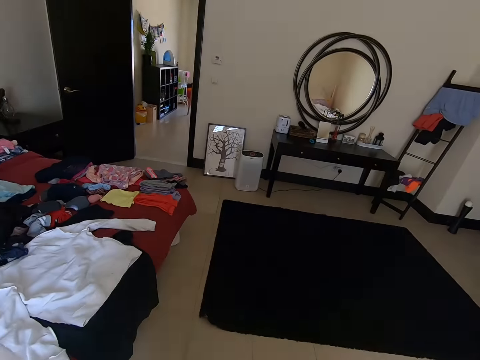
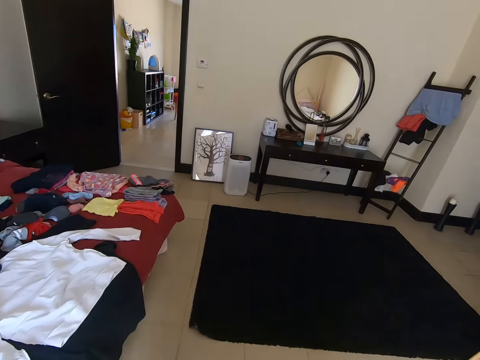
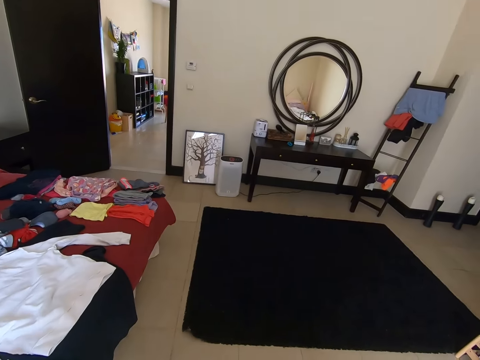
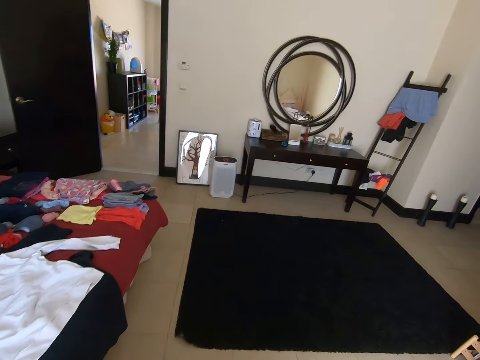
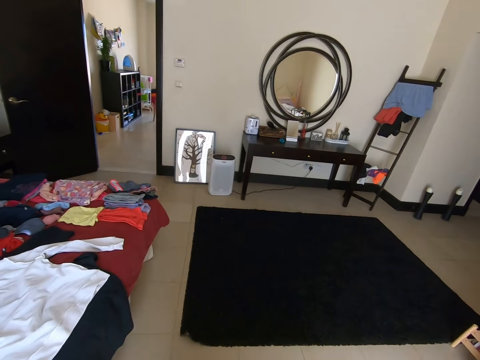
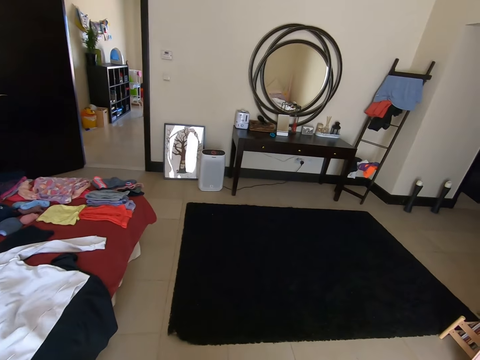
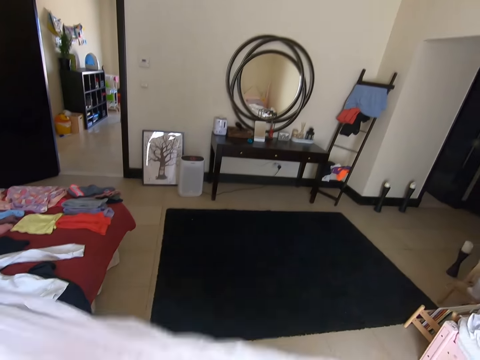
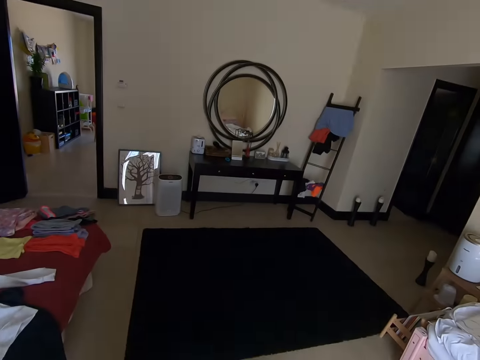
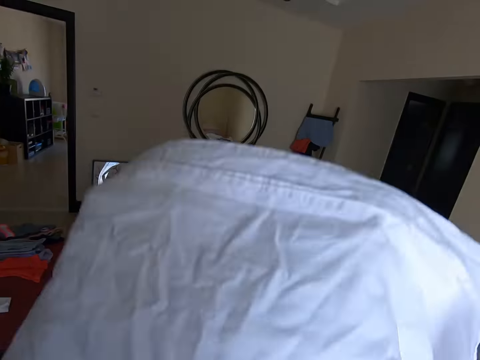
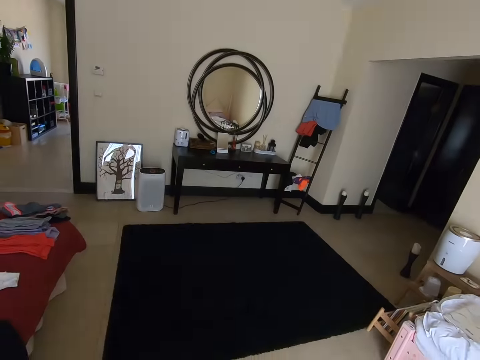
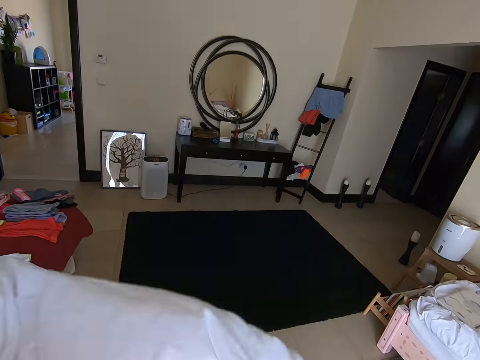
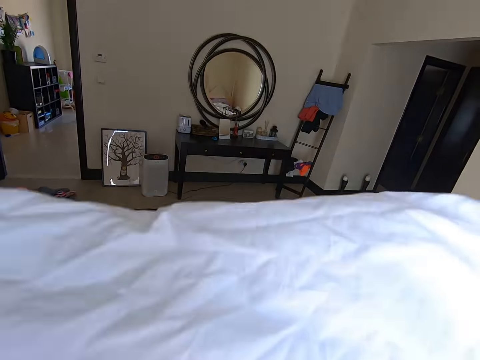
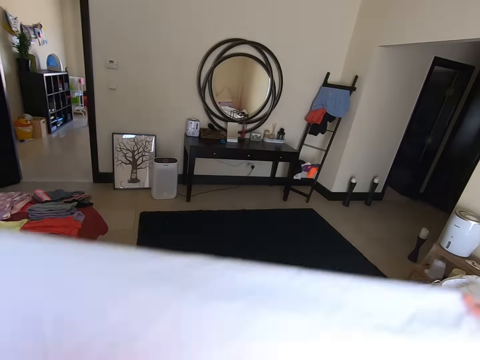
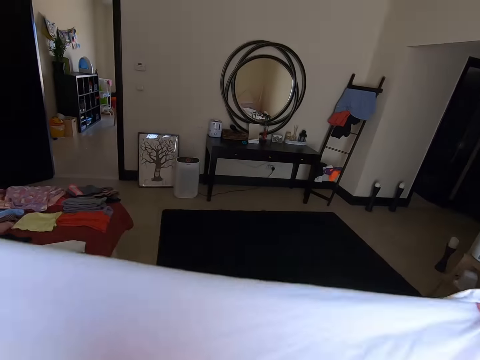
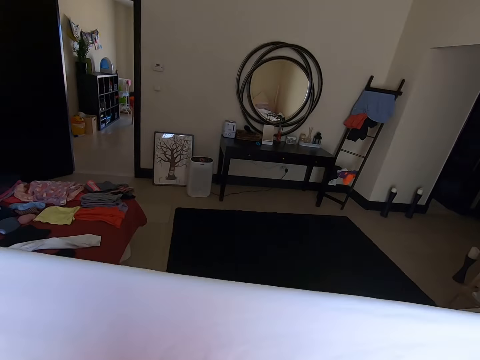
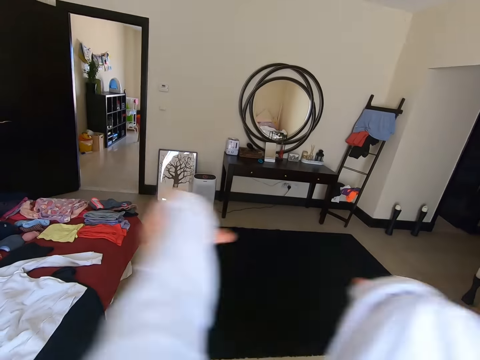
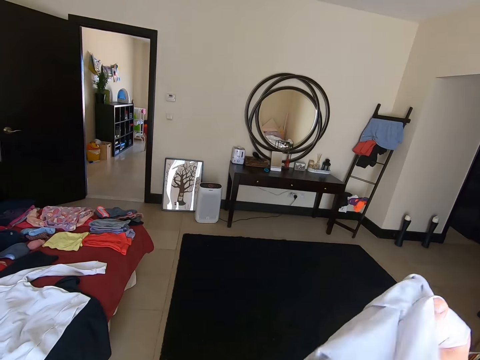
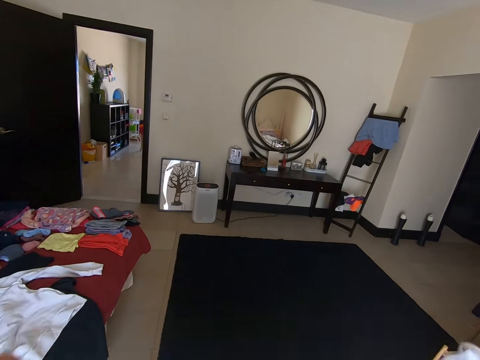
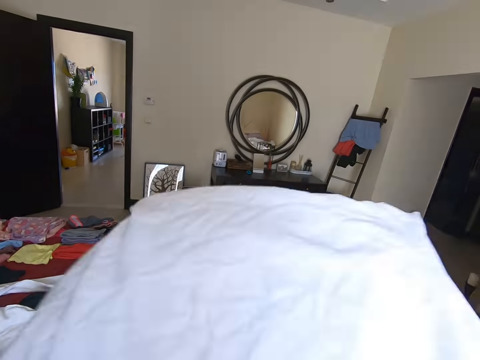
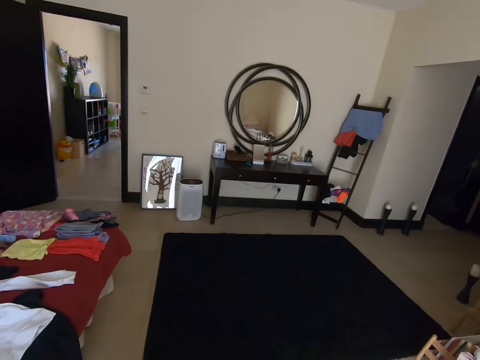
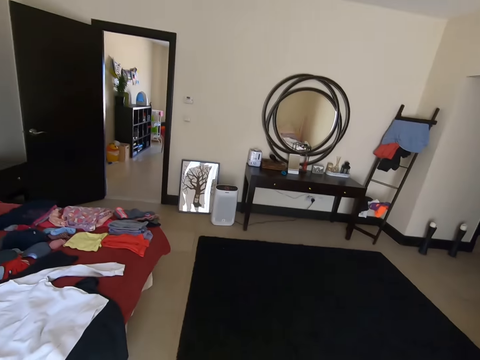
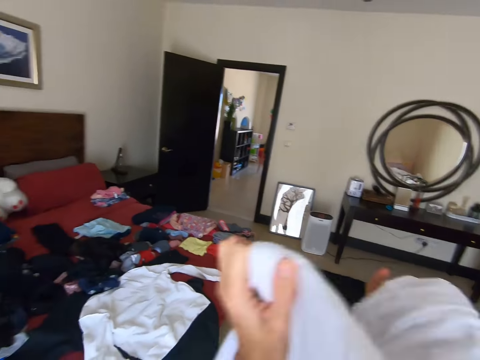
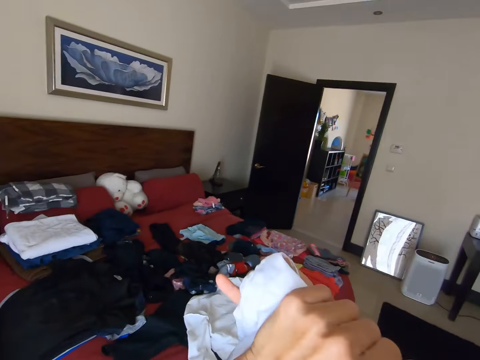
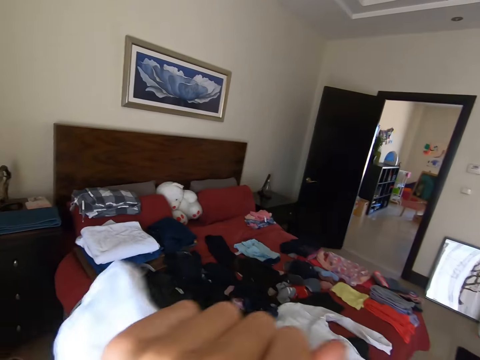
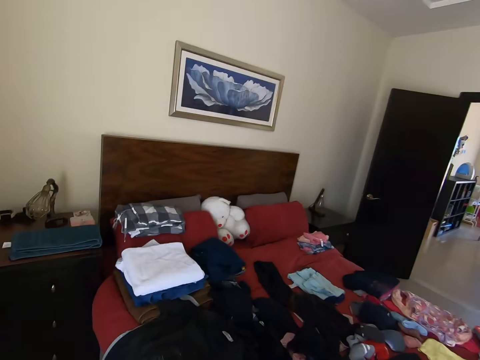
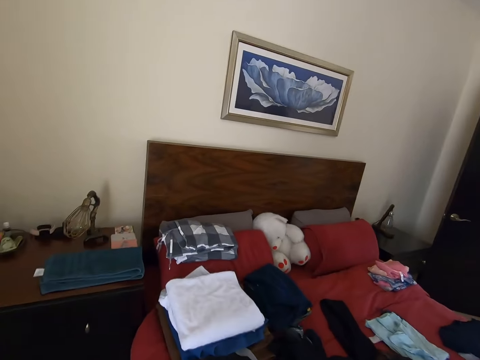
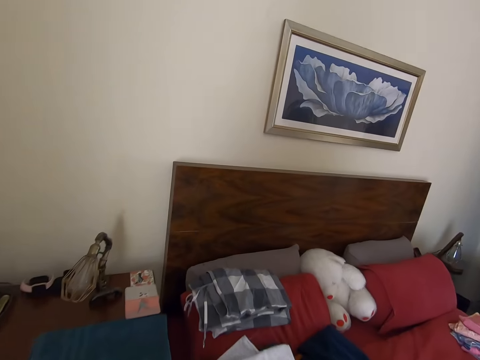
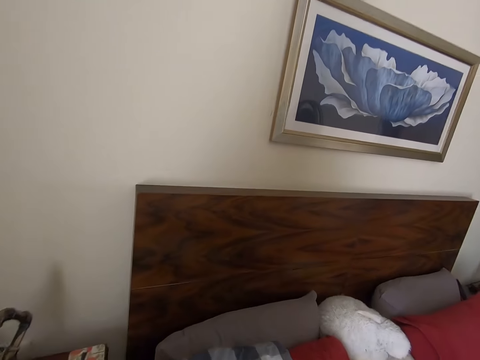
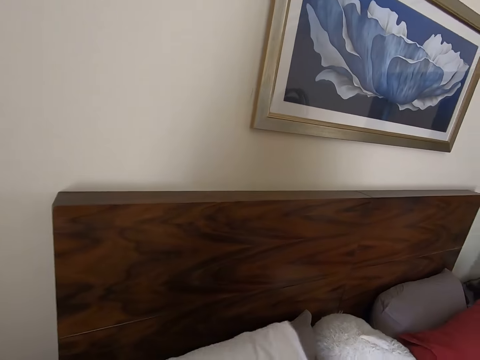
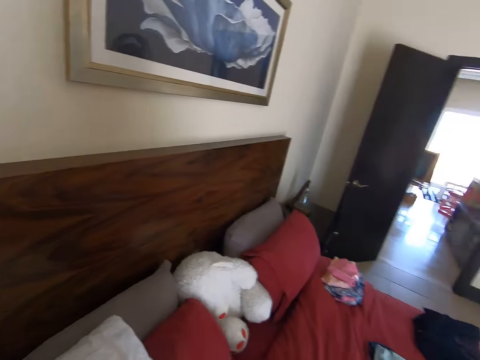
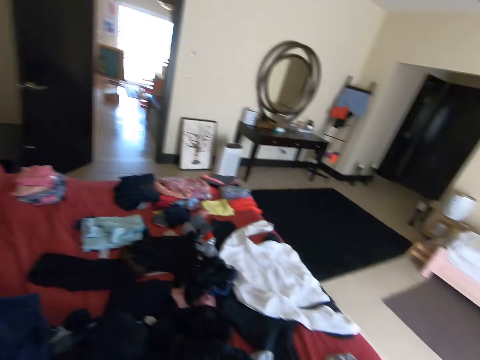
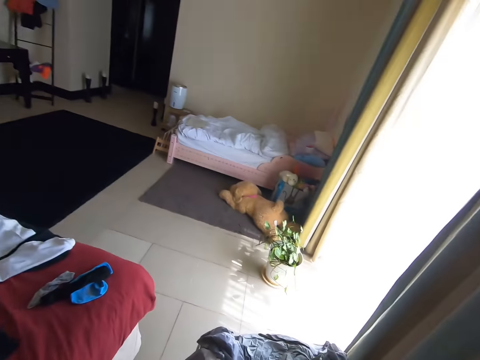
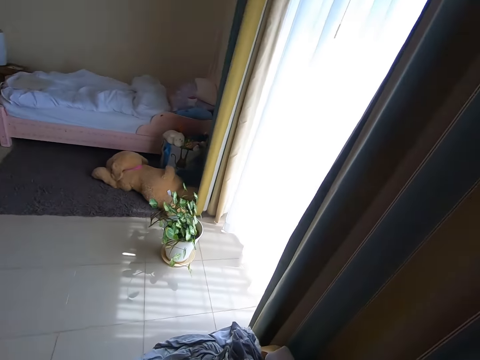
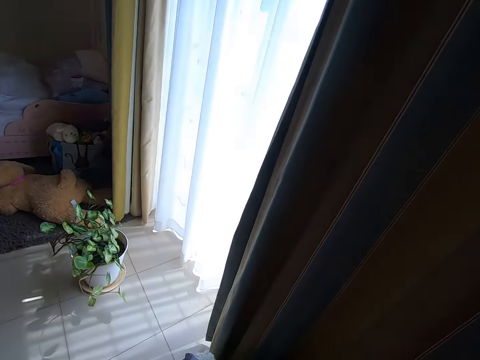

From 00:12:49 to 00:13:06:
The camera wearer adjusts a cloth. They turn to the side. They adjust the cloth. They turn to the side. They walk in the room. They put a bed sheet on the bed. They turn around.

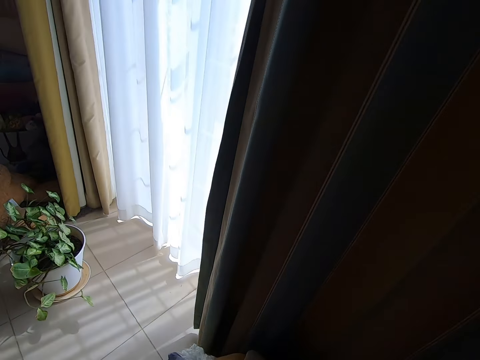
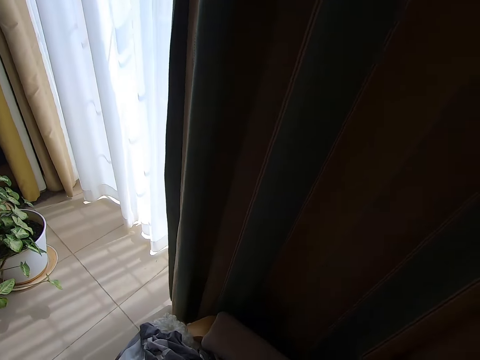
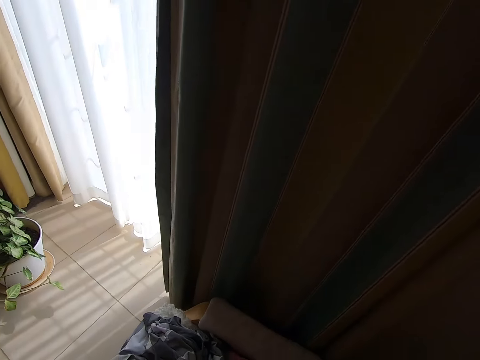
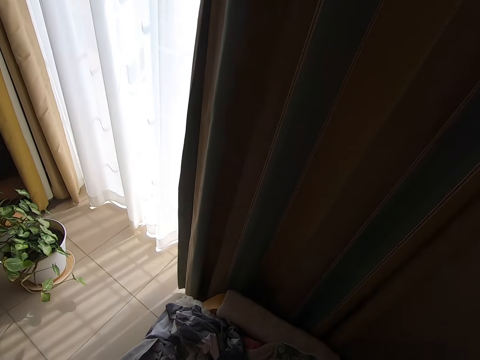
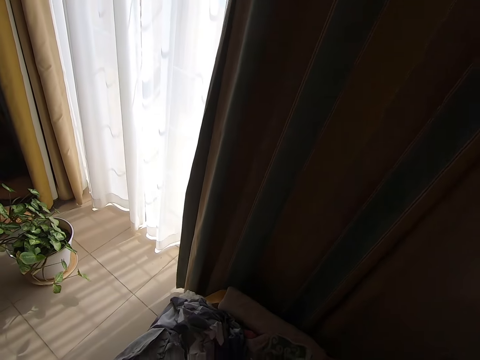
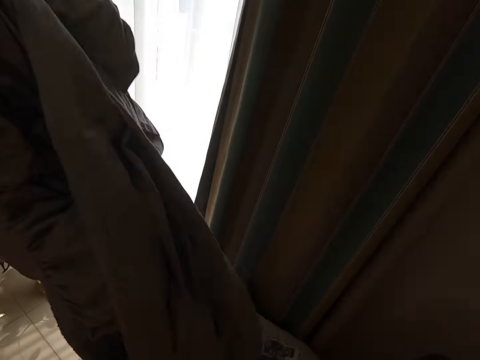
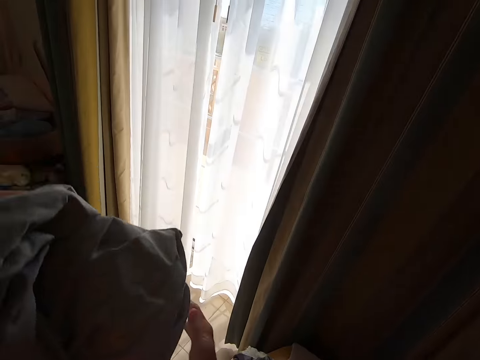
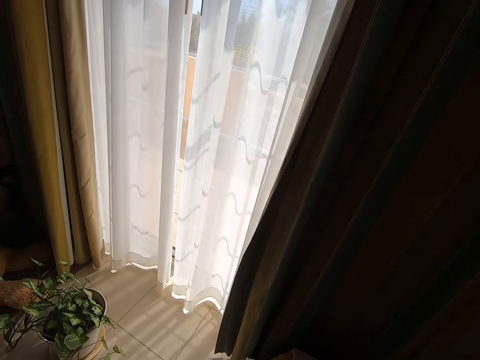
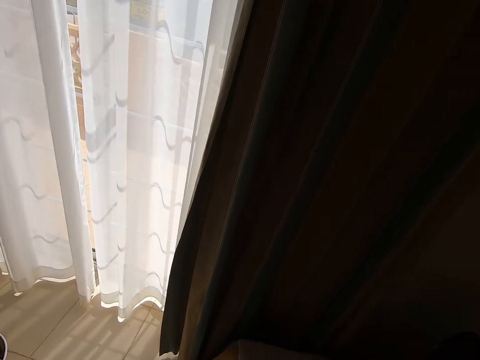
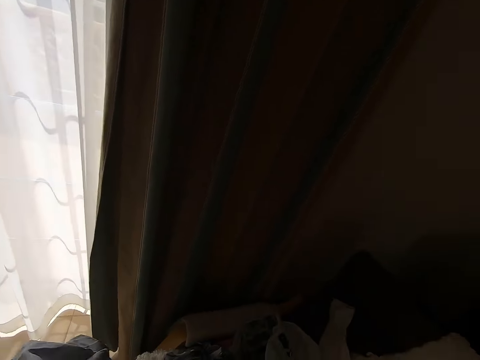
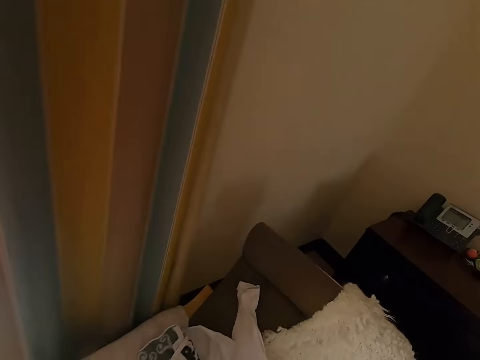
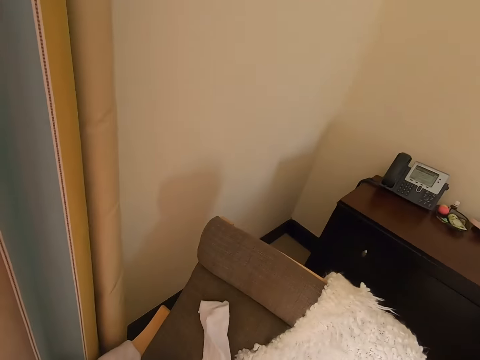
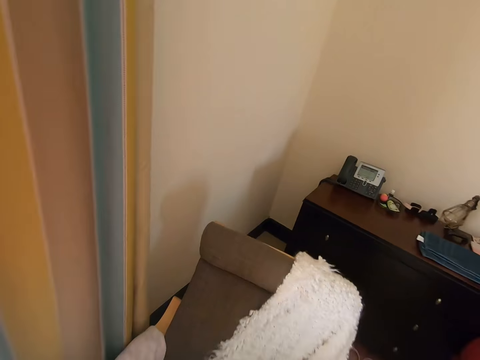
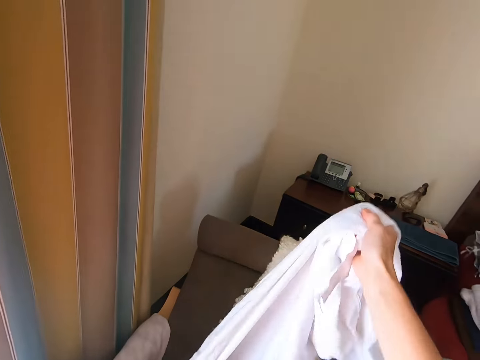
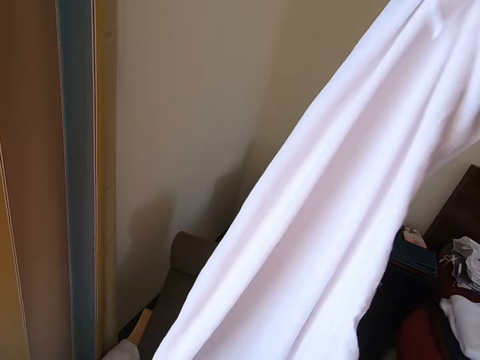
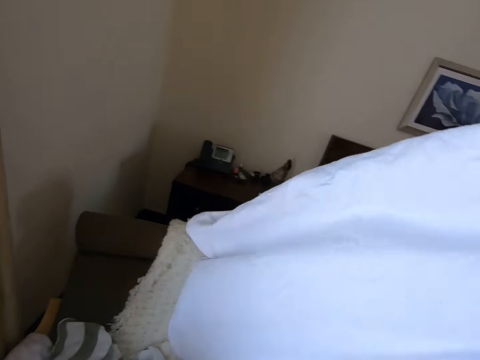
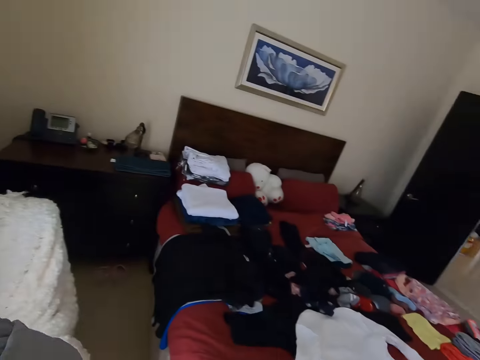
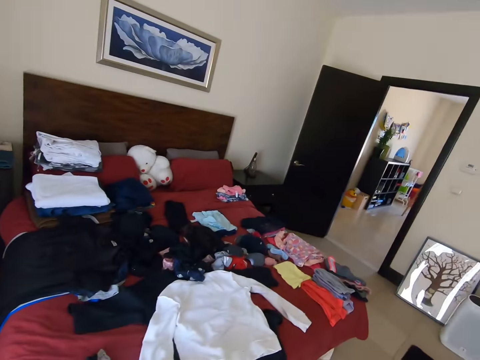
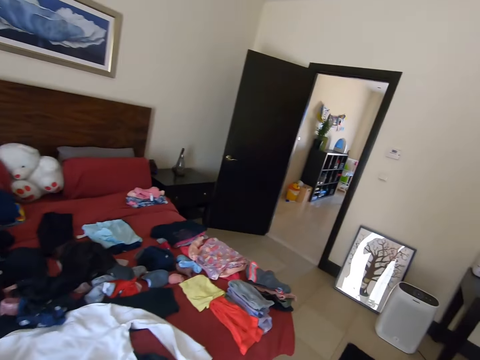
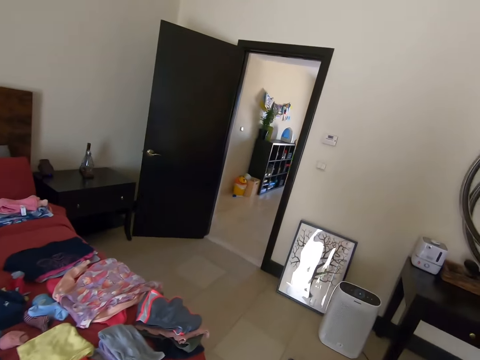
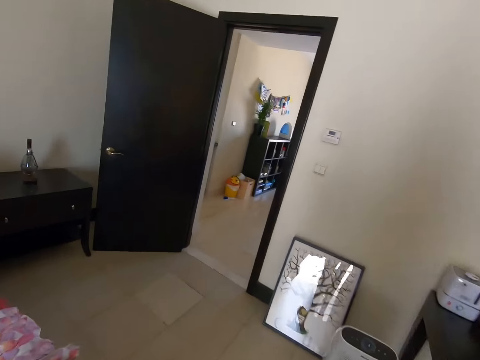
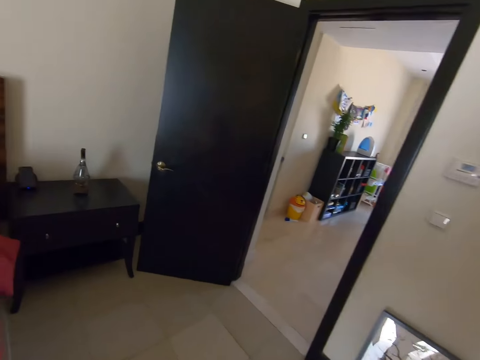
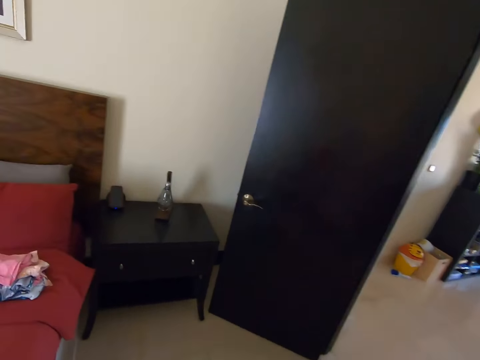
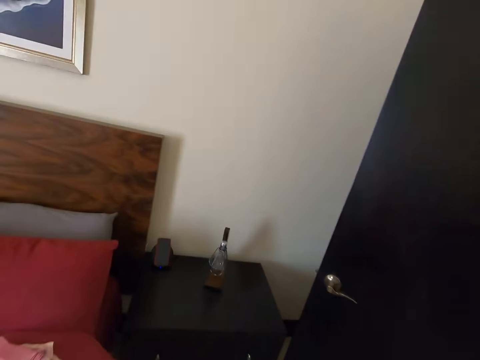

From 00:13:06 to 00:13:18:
The camera wearer does something. They hold bedding. They turn around. They grab the bedding, pull the bedding and hold the bedding. They walk in the room and turn around.
